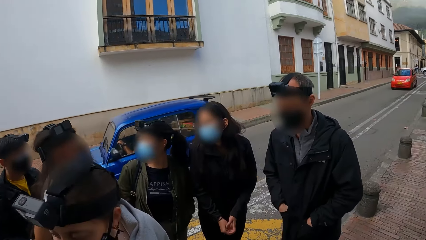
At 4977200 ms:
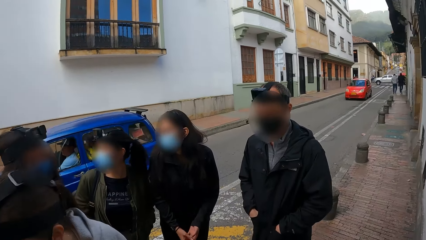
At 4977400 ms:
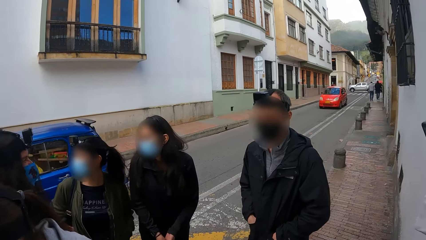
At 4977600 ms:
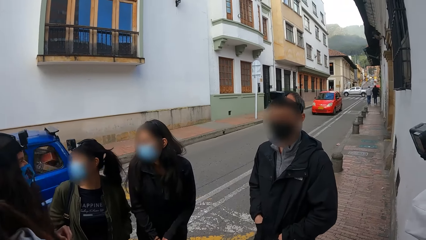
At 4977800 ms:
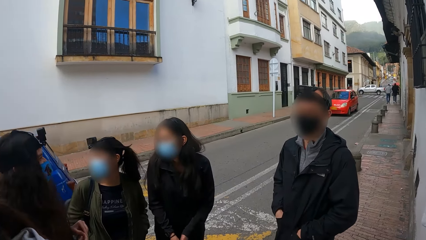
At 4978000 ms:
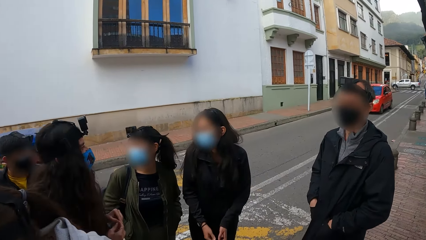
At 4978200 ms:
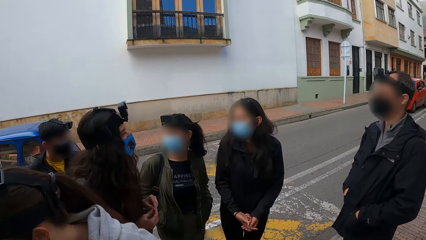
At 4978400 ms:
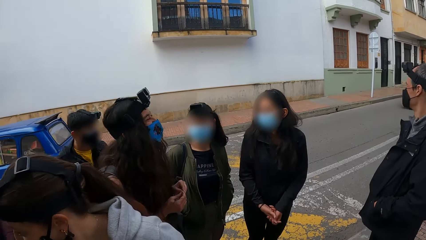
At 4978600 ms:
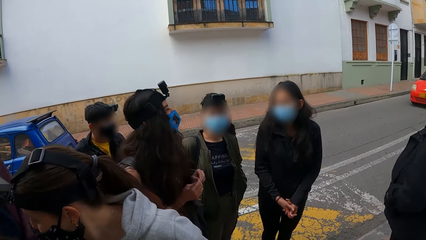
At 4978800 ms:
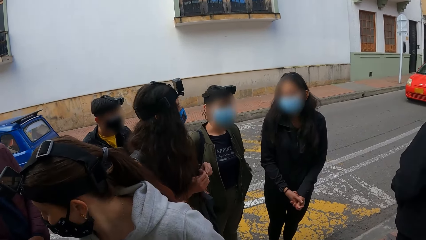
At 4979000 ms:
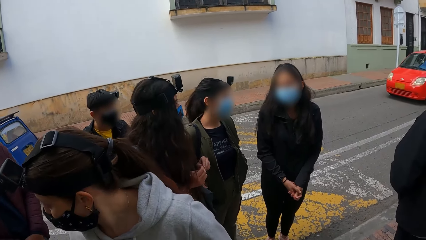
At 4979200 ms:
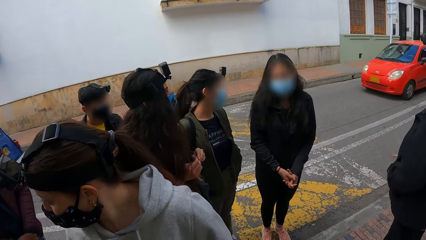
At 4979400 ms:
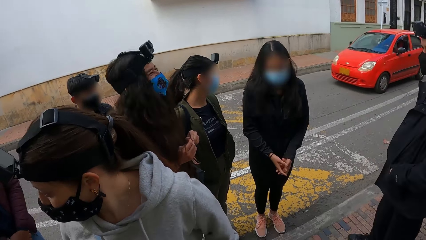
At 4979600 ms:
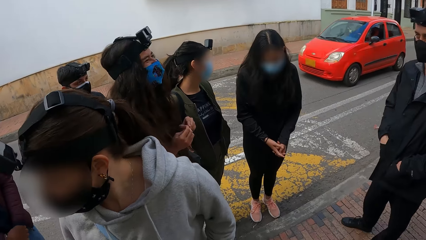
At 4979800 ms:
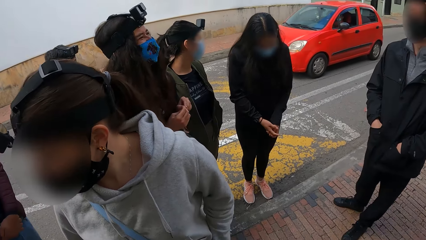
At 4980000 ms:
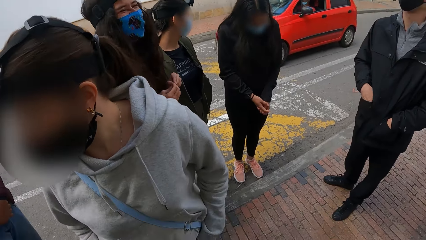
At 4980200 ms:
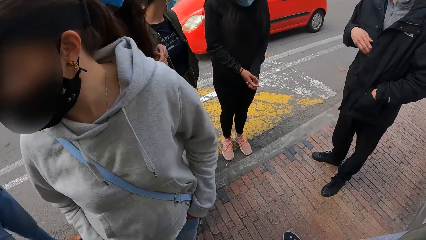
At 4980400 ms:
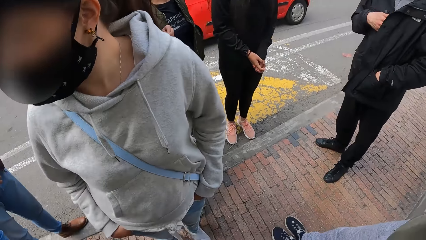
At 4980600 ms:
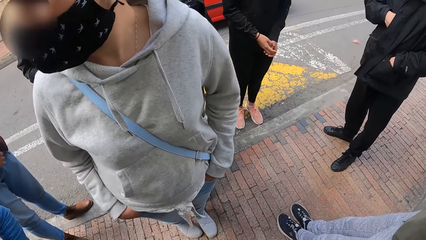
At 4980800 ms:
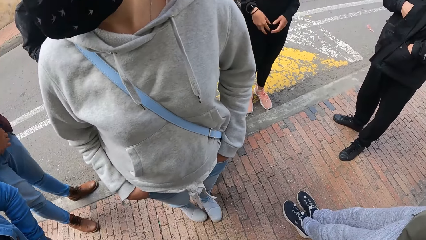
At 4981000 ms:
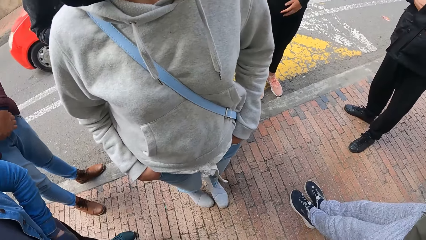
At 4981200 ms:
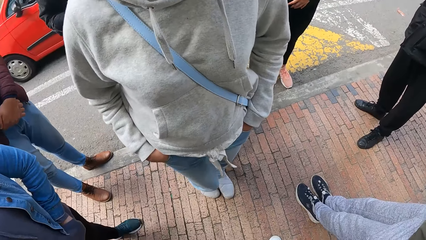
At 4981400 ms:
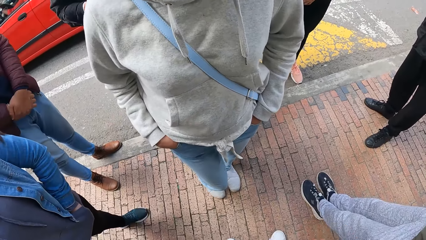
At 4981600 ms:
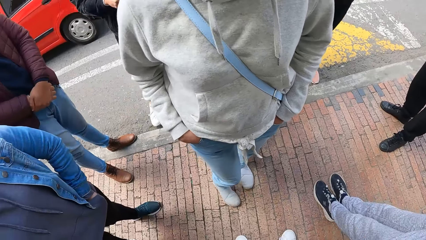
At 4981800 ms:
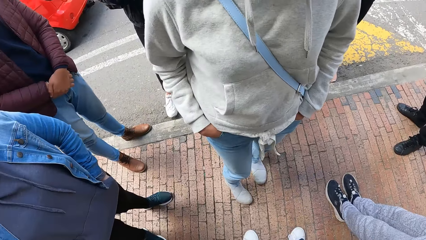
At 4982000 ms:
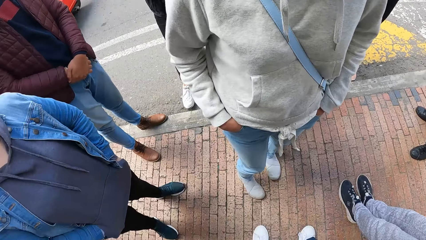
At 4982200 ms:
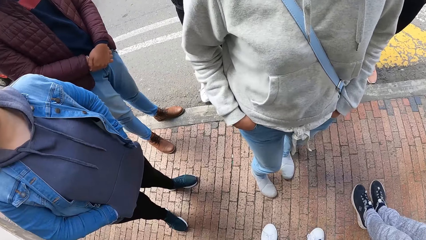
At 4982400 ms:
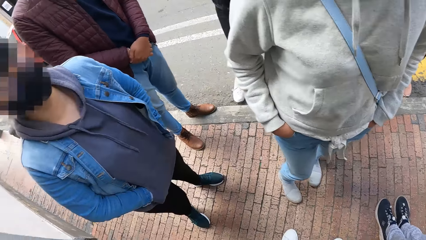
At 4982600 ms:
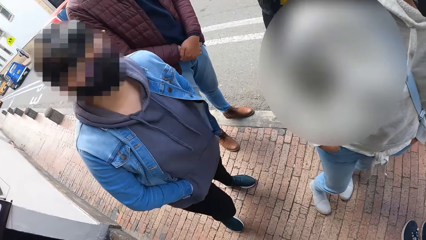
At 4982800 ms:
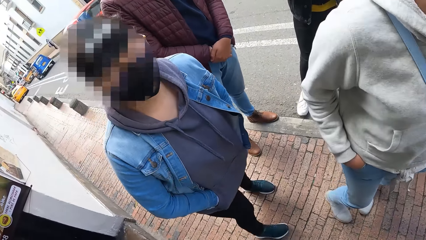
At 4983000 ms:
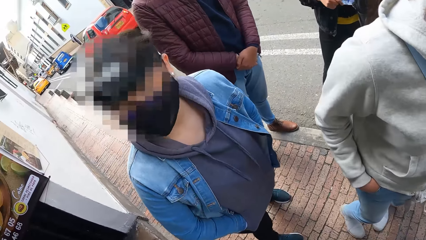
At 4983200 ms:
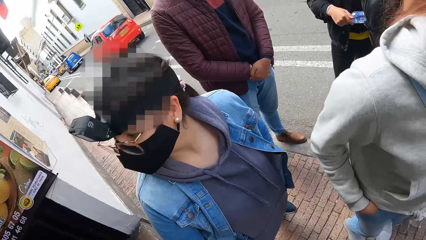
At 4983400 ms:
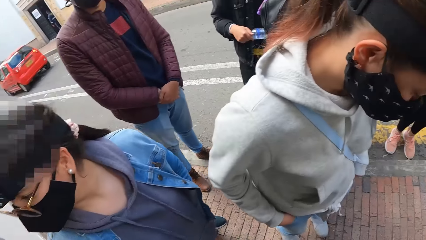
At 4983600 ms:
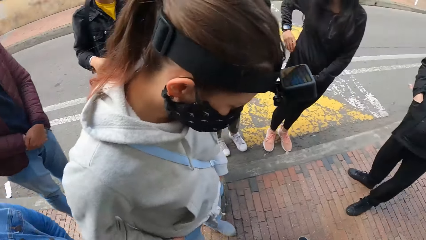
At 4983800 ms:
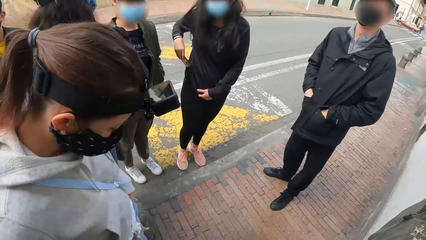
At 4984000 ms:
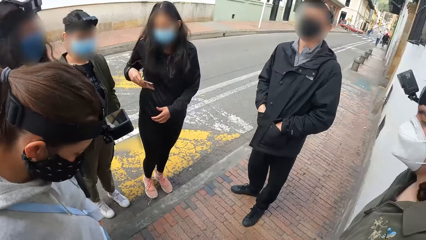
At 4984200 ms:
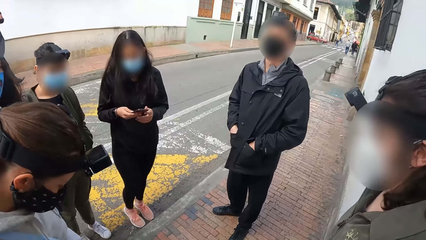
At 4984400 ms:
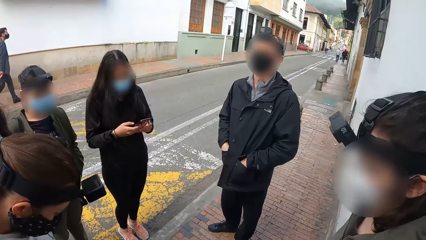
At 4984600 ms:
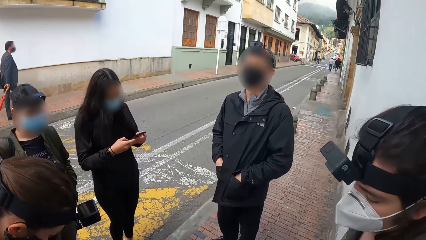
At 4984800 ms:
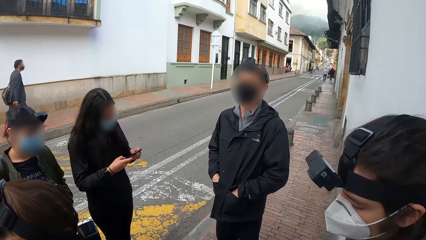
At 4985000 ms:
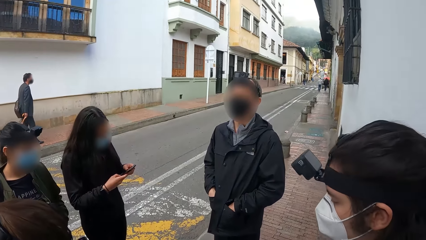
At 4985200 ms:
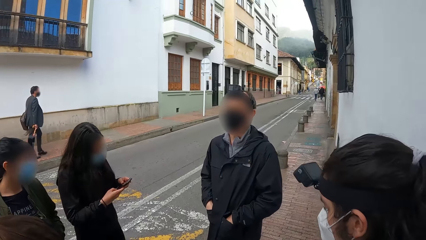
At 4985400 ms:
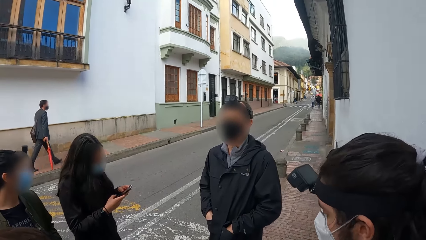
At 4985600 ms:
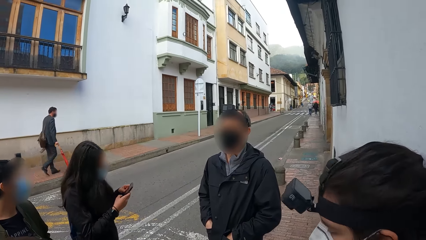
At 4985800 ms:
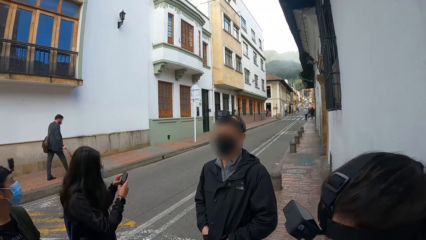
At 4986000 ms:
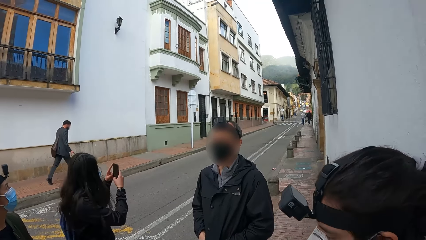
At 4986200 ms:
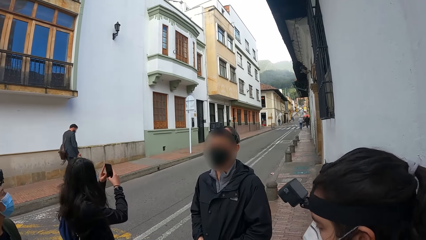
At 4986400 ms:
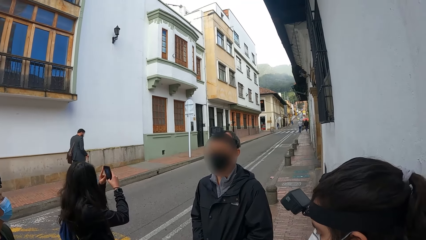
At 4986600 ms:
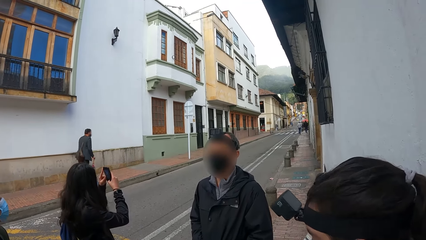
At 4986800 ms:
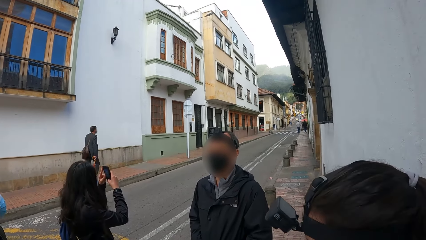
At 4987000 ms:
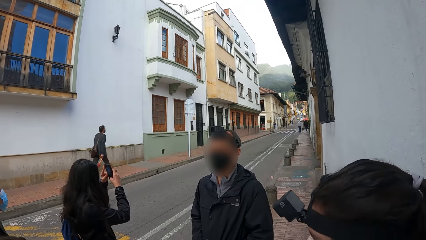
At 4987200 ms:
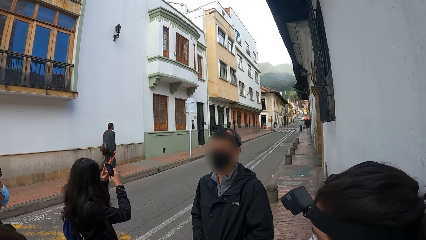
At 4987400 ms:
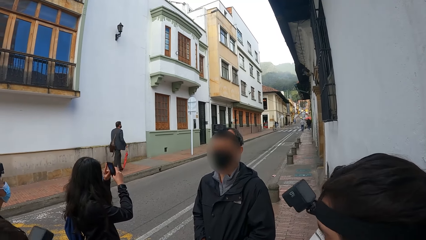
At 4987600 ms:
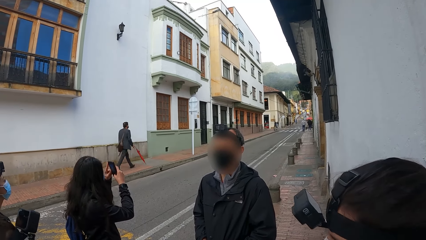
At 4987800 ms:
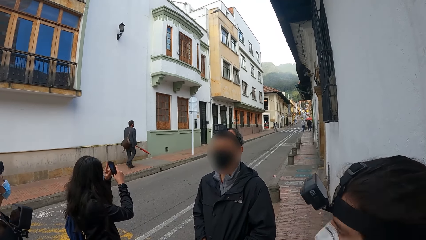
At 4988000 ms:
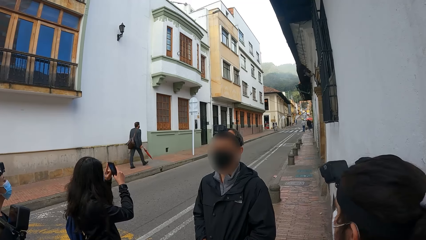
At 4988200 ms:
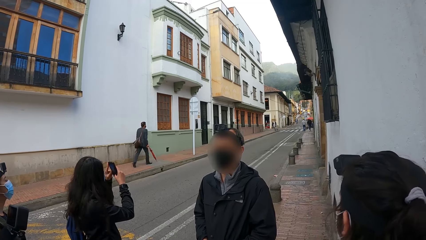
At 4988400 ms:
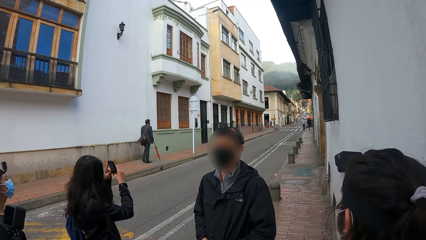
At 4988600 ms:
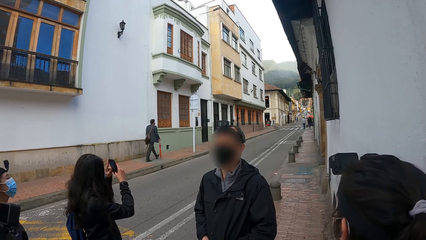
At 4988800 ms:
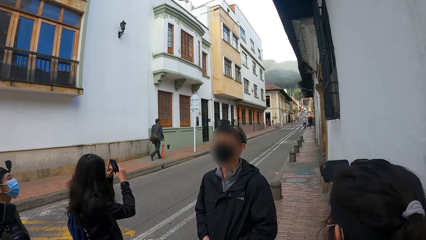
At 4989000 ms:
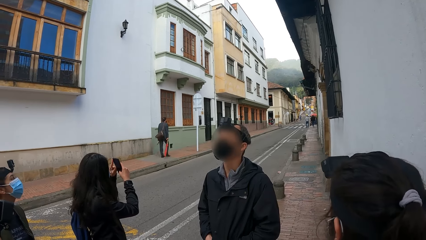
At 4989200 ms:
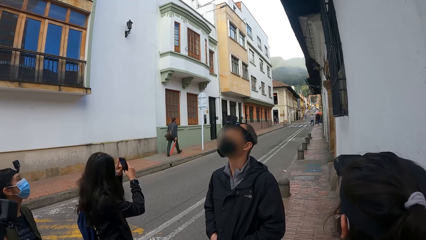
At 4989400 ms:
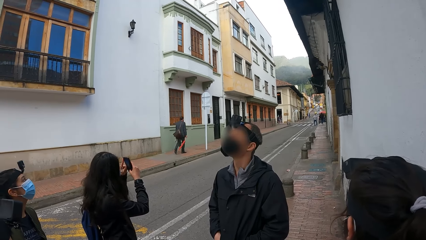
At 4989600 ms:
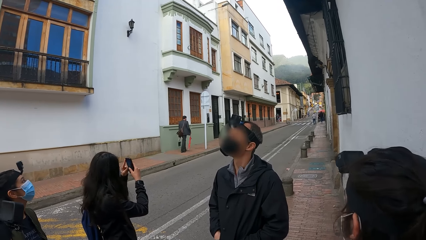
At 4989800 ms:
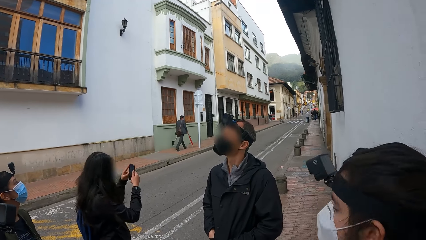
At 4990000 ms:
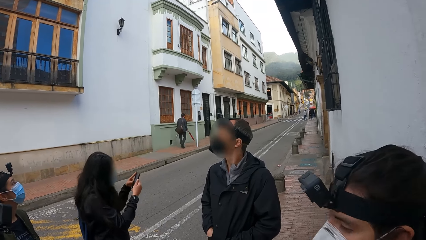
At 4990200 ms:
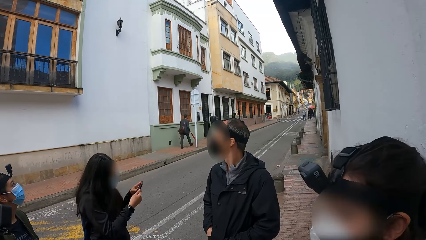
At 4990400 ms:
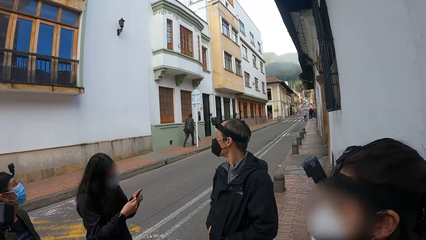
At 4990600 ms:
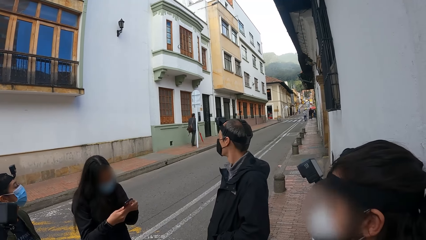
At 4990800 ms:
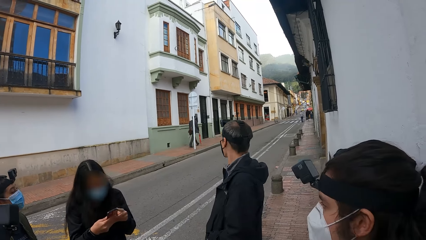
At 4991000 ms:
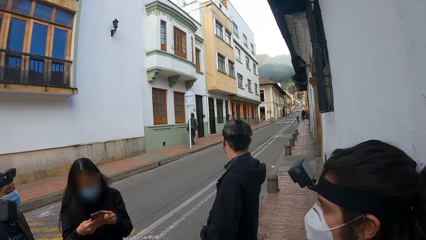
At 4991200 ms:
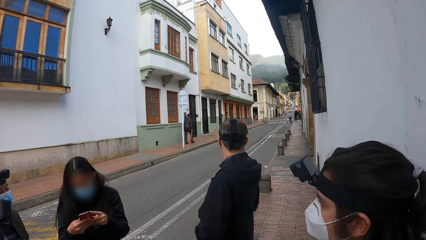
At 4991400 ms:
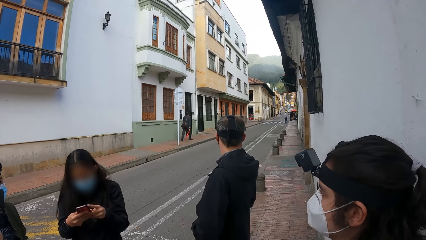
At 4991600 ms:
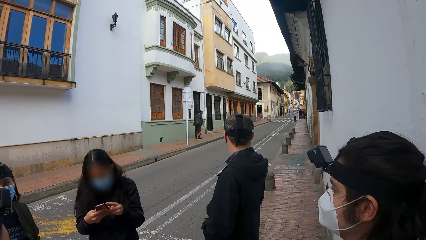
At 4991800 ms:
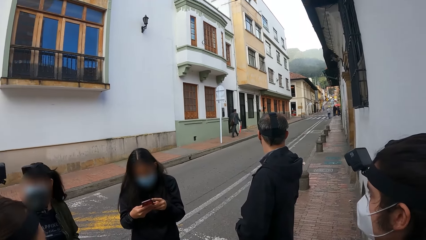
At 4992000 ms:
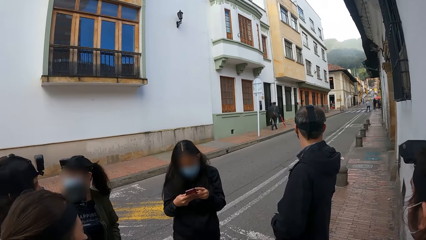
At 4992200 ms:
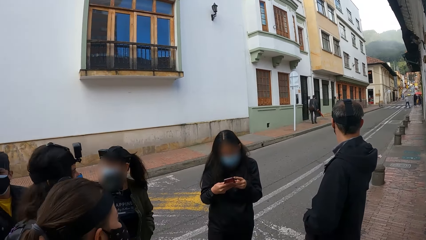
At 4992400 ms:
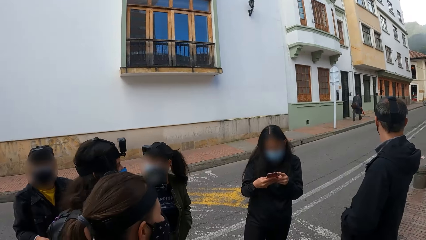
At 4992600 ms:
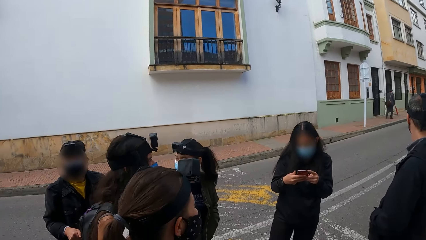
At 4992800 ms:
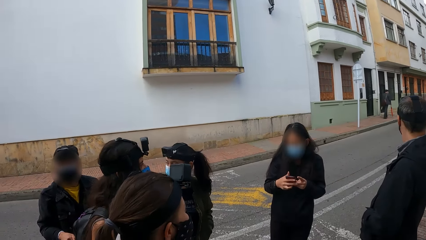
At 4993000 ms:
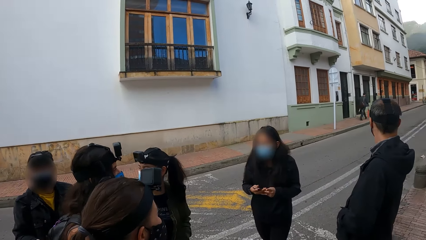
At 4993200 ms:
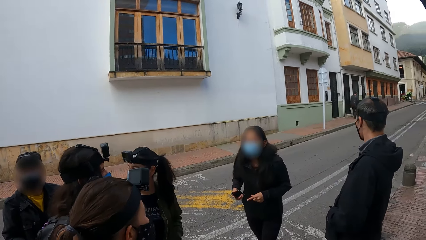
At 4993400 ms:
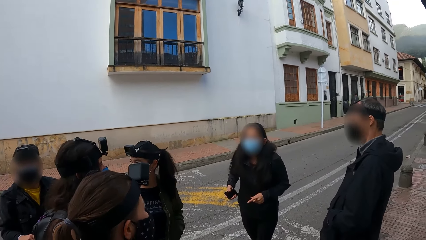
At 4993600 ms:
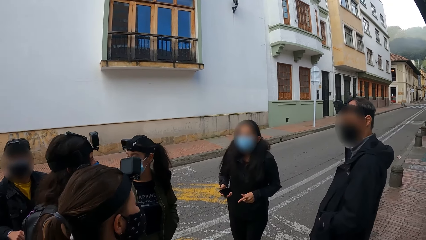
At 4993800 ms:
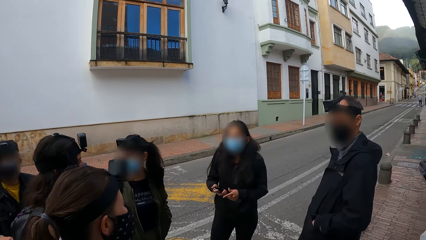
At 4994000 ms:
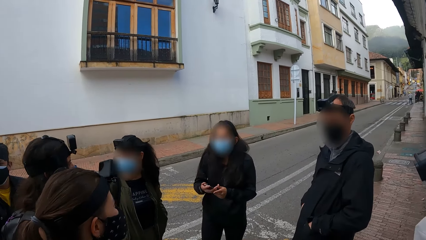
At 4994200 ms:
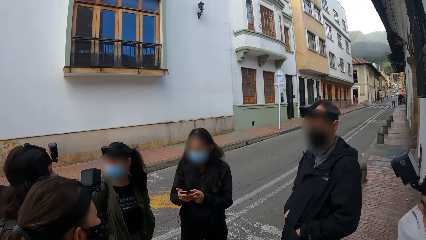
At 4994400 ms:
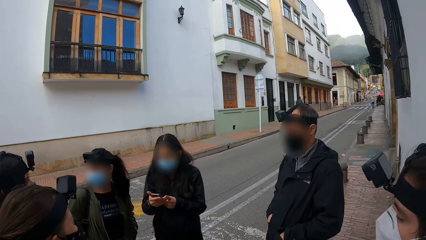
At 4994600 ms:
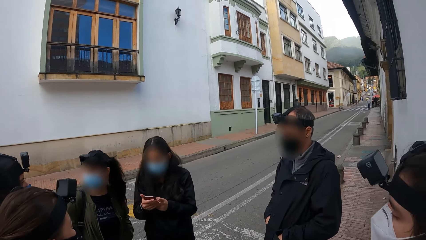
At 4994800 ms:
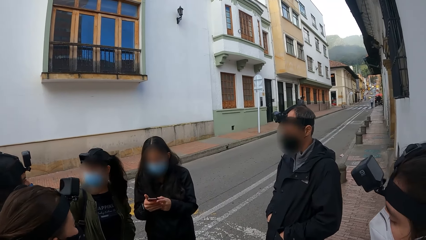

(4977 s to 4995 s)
A blue car drives past the camera wearer on the road. A red car drives past the camera wearer on the road. The woman pulls out a phone from her pocket with her right hand. A person shakes their head. The woman operates the phone with her hands. She holds the phone with her right hand.
